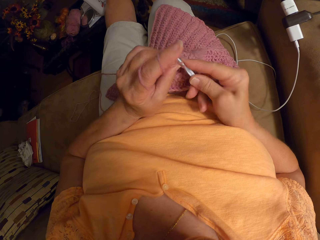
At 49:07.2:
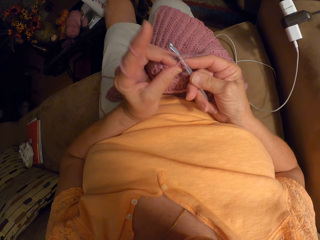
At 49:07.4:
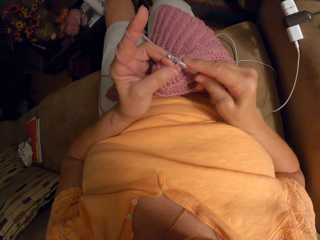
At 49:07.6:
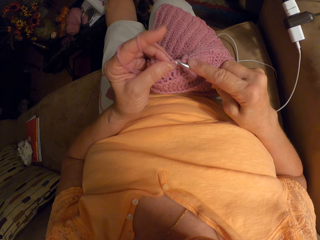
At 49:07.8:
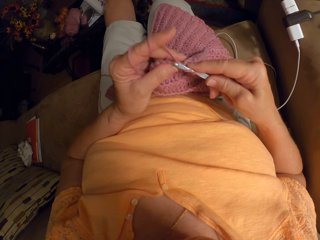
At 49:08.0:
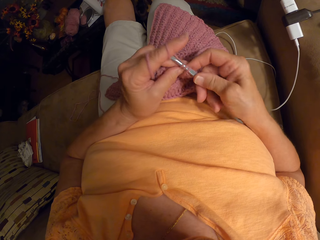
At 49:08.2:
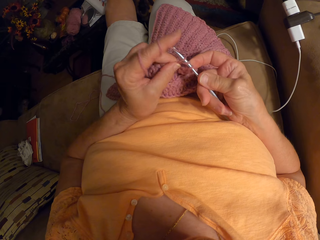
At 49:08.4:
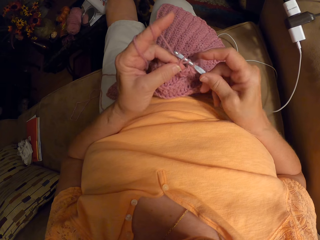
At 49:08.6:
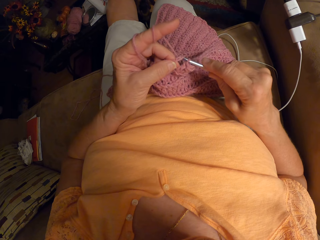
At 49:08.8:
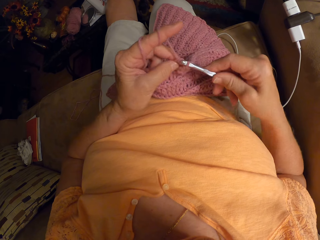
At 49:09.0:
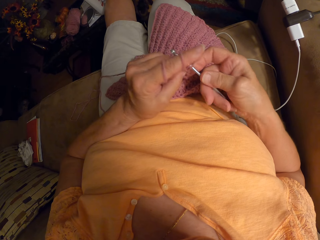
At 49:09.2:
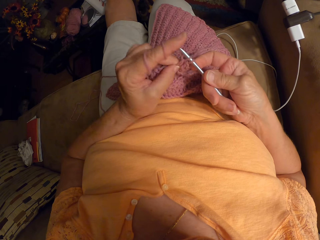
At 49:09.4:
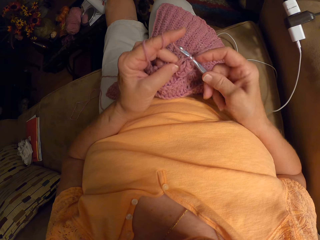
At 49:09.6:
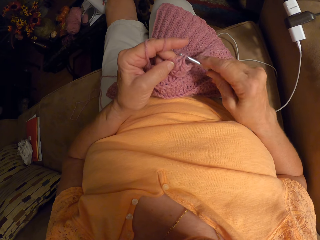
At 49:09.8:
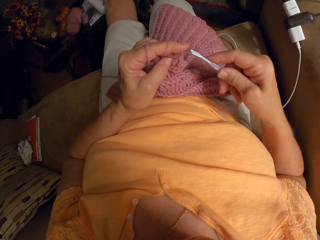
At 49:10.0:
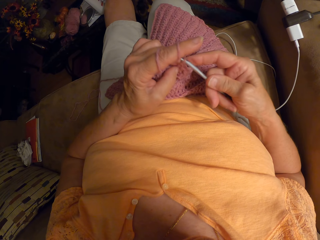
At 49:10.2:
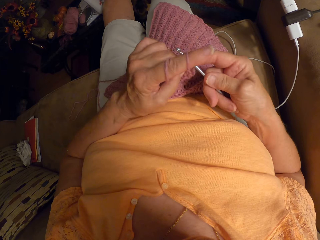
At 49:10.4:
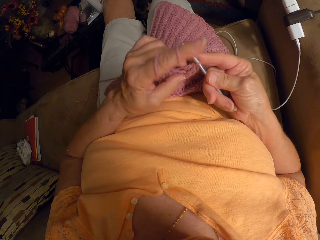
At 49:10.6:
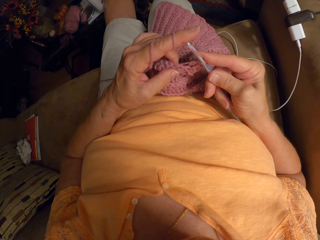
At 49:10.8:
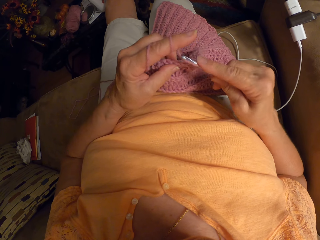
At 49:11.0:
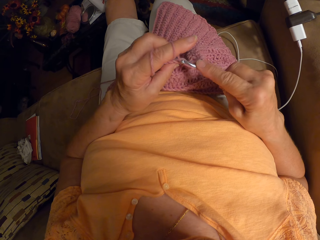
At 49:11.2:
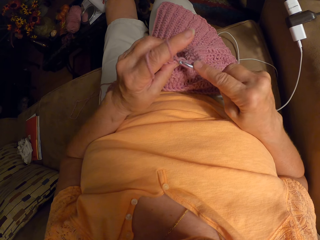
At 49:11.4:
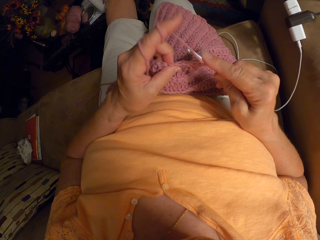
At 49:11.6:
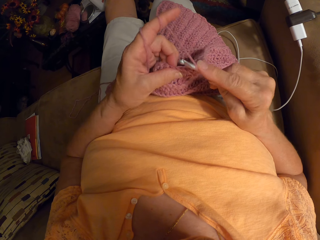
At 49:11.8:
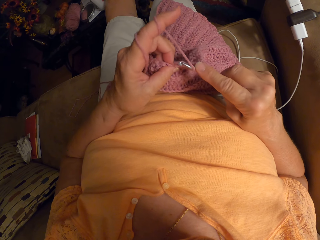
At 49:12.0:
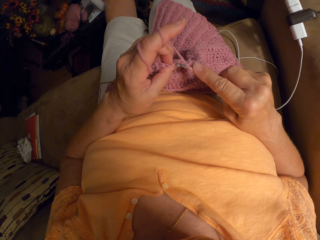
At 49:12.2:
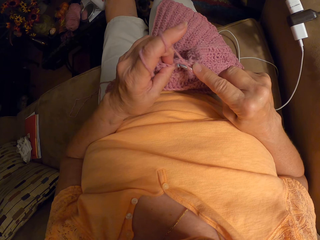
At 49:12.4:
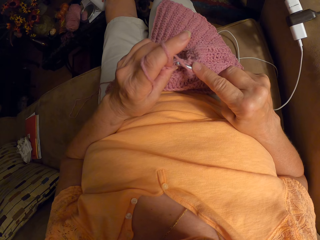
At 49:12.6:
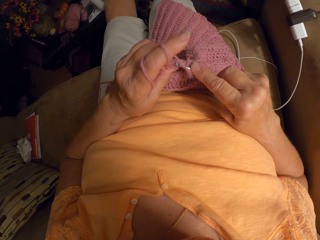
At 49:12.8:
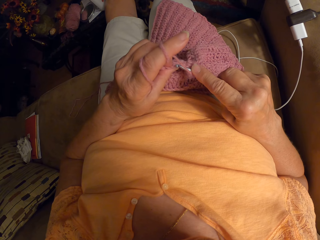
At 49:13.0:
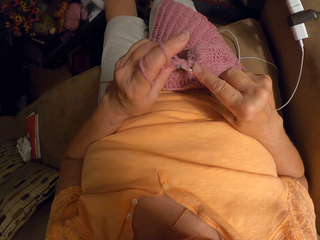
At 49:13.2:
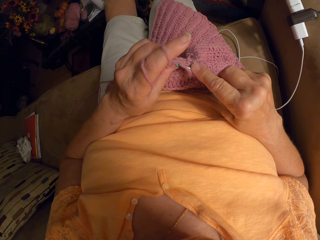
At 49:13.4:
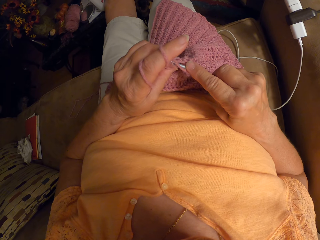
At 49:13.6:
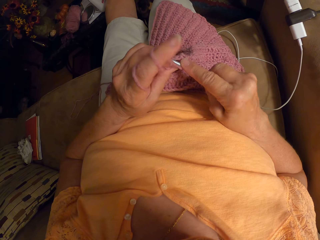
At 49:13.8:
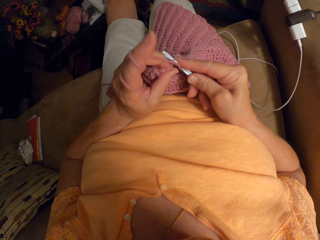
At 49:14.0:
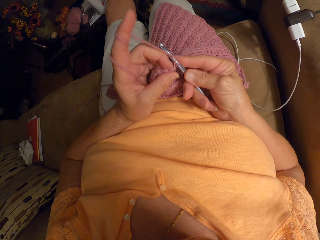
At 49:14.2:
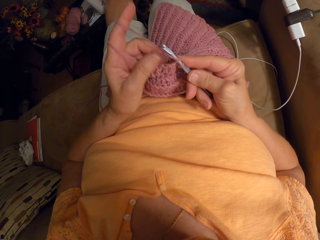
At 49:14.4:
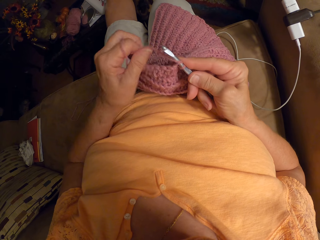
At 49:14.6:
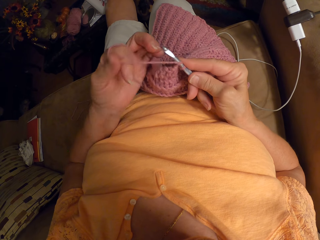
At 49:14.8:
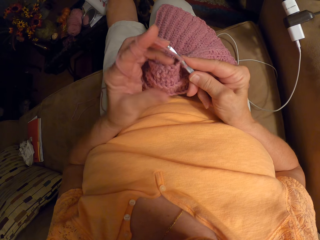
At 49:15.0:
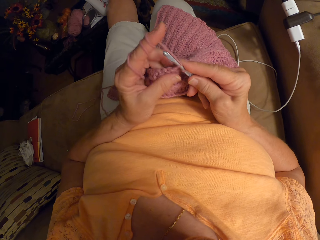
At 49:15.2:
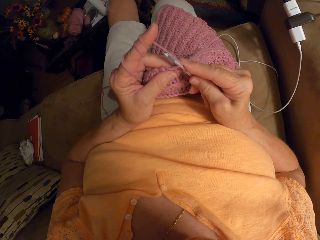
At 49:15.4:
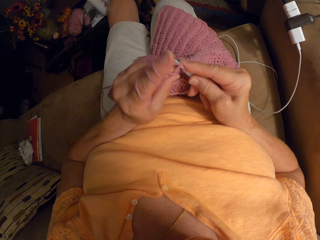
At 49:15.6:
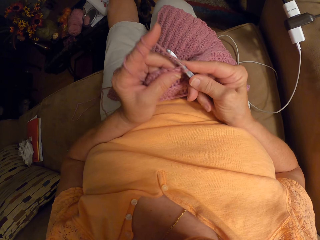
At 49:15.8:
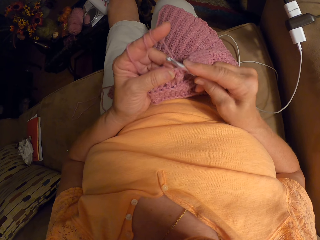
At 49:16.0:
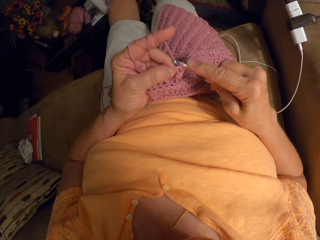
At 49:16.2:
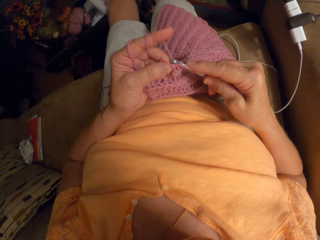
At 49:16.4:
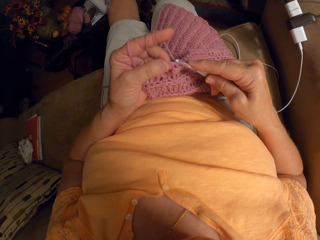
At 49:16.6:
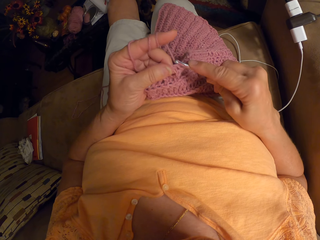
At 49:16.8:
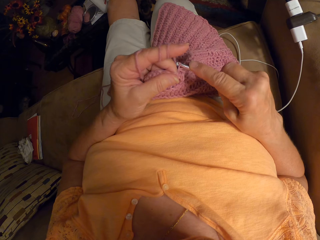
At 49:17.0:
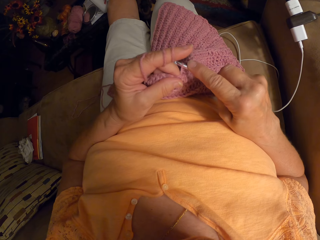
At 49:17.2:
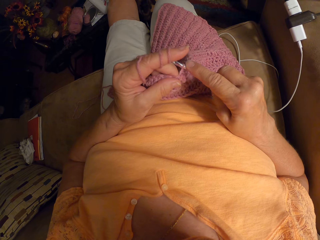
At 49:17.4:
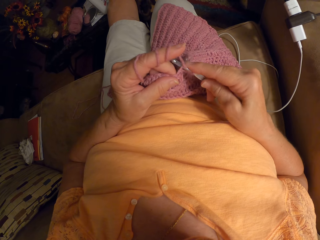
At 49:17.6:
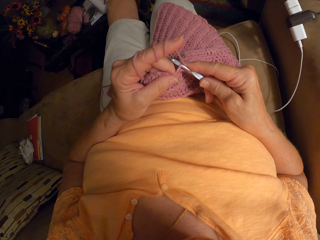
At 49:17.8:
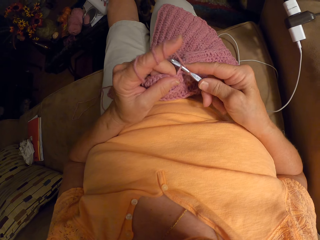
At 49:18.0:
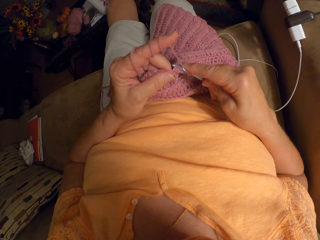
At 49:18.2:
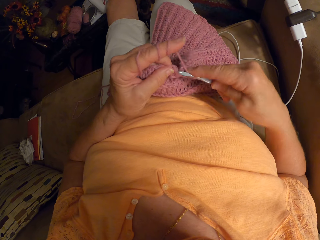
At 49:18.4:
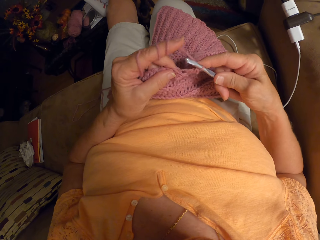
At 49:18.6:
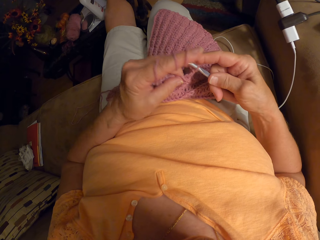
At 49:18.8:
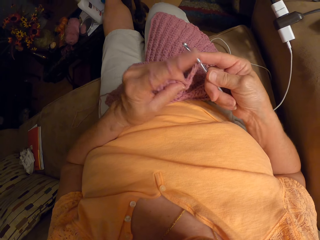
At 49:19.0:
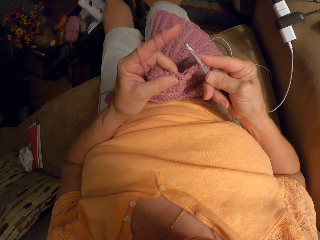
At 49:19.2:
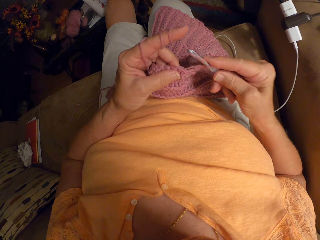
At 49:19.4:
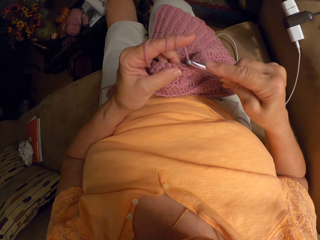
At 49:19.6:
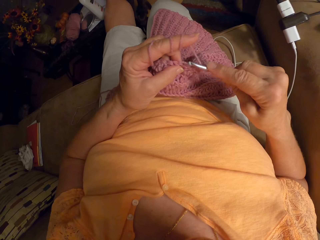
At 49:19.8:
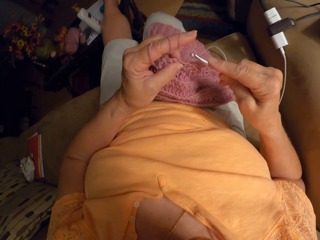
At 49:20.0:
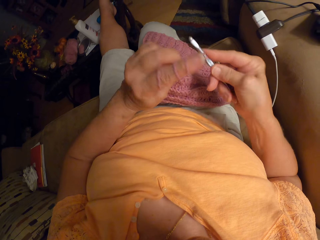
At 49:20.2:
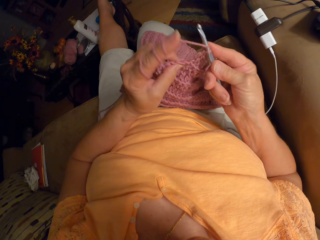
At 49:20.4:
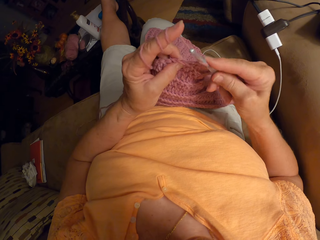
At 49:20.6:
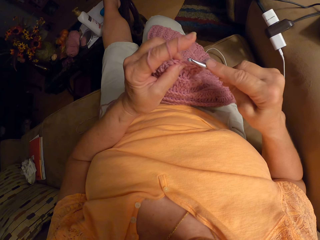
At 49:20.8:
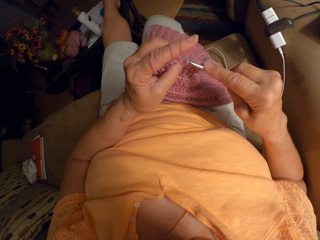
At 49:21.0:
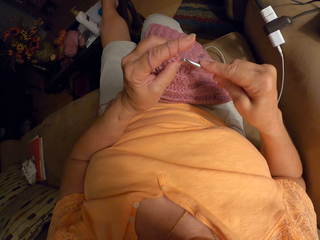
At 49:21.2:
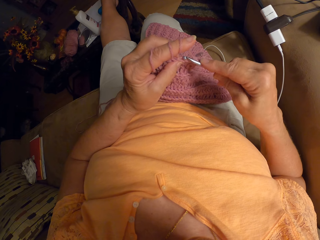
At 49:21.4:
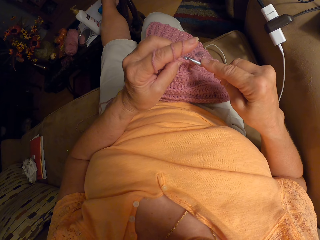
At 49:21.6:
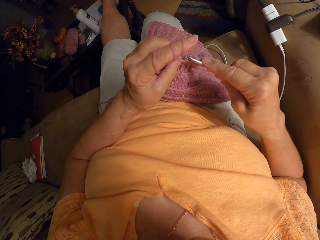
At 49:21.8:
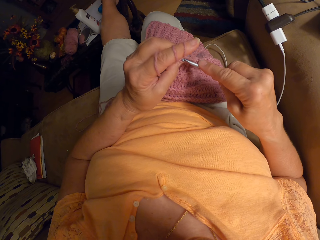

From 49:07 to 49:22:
The camera wearer adjusts the yarn in her finger. She crochets with the yarn.

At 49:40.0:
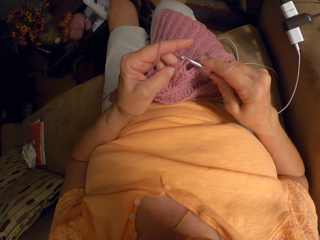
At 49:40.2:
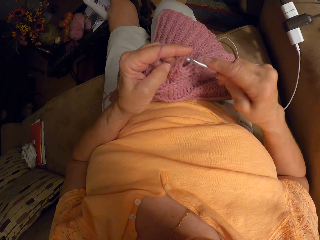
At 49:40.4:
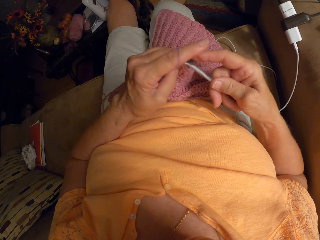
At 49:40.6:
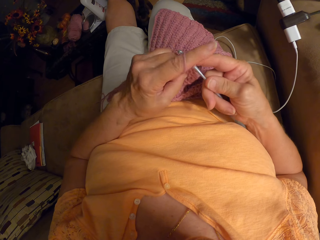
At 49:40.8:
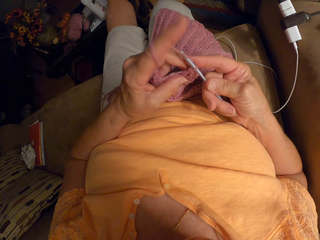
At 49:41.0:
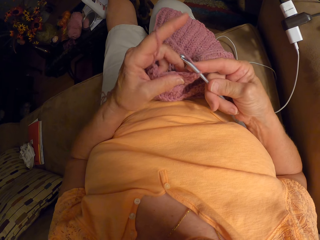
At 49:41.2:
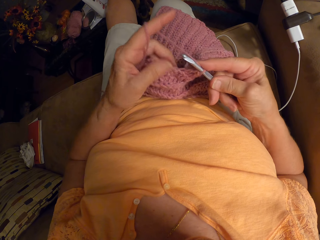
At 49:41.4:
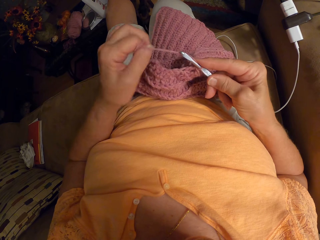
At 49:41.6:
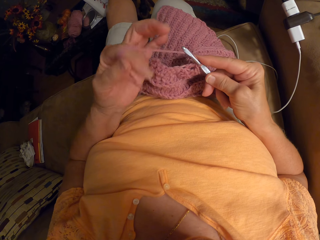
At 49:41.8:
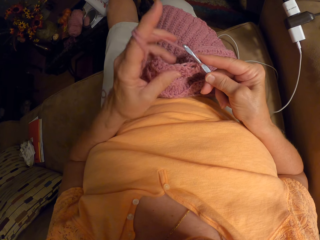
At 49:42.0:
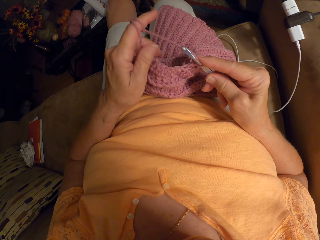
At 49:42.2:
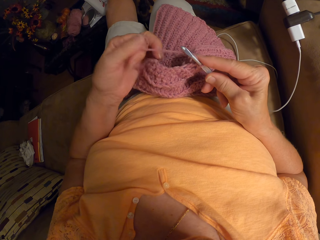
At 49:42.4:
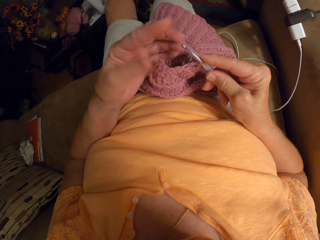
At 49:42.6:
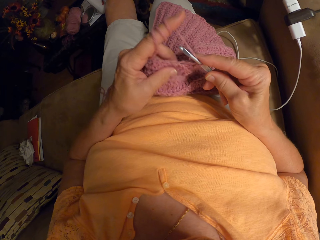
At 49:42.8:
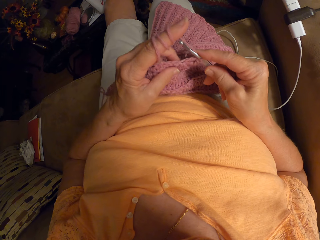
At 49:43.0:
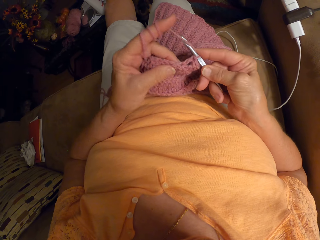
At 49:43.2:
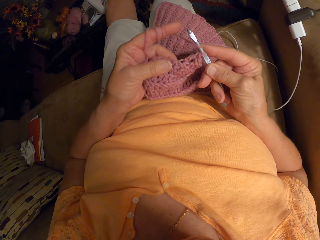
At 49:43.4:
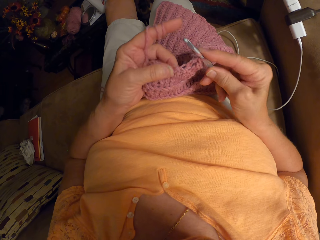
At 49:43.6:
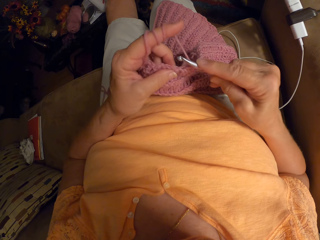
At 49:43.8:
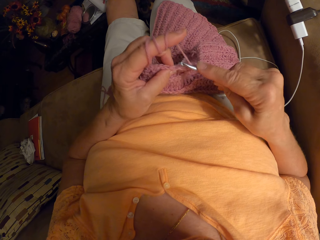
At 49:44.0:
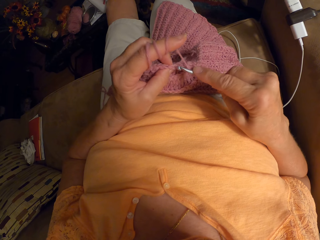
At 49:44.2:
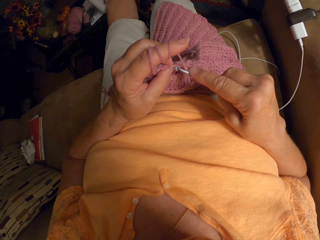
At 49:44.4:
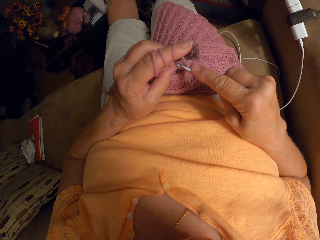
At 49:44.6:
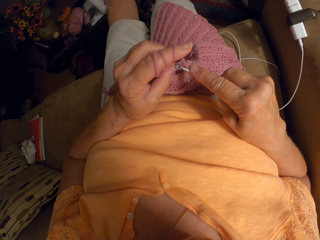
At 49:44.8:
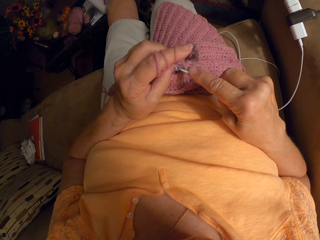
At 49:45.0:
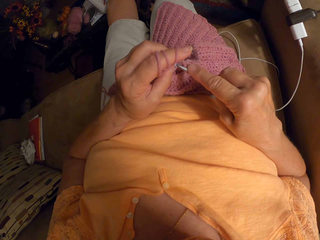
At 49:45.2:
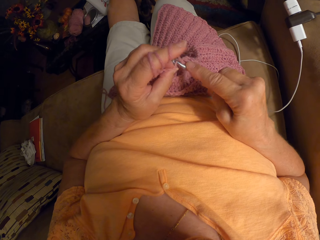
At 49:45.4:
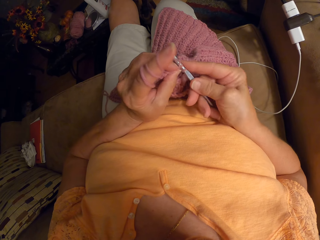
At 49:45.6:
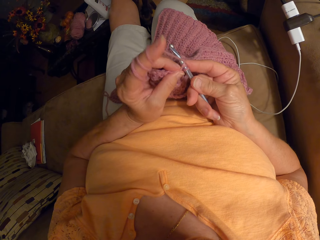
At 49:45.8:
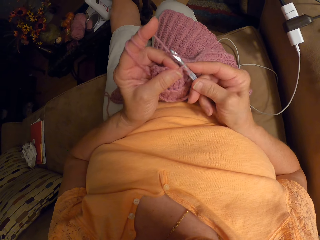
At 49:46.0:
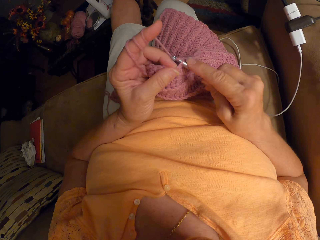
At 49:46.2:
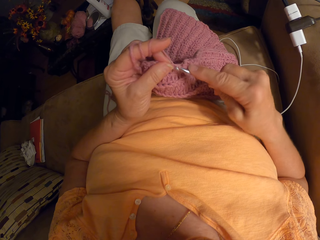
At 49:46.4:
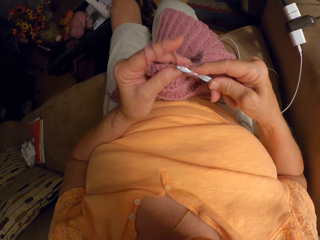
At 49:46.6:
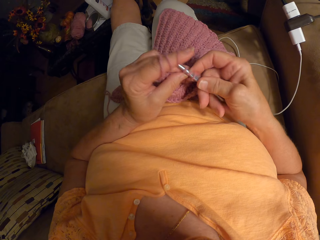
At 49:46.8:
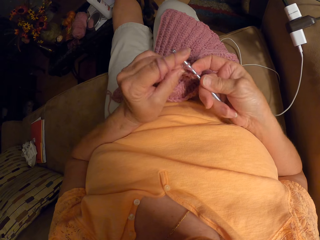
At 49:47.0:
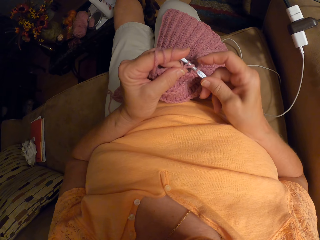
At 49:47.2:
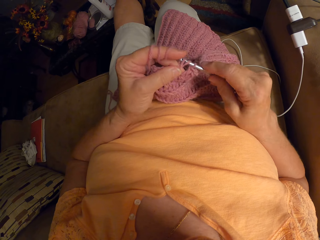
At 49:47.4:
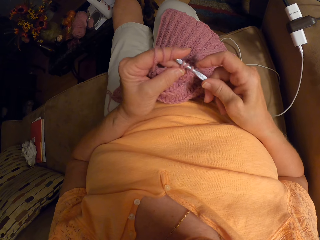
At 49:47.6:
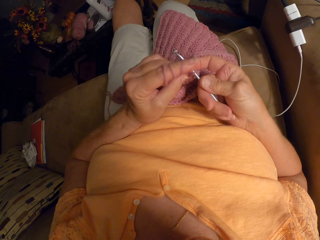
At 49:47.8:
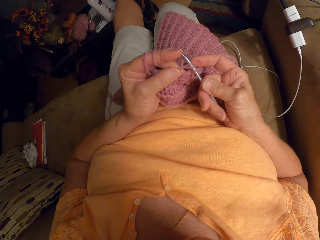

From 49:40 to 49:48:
The camera wearer adjusts the yarn in her finger. She rotates a string round the finger. She weaves a fabric. She crochets with the yarn.
